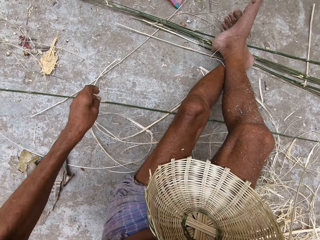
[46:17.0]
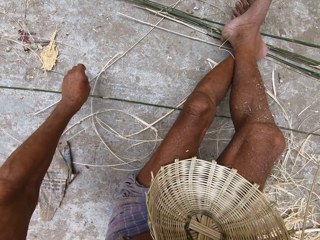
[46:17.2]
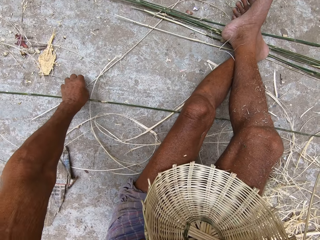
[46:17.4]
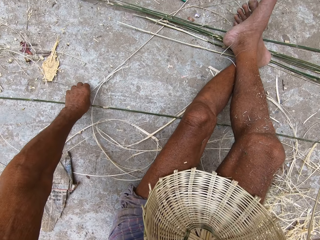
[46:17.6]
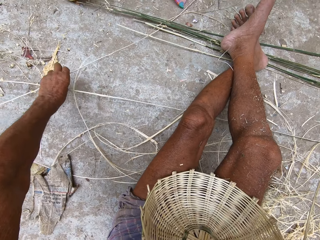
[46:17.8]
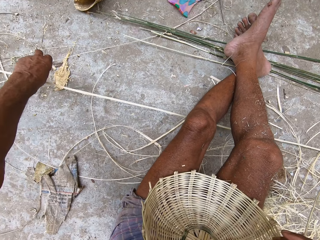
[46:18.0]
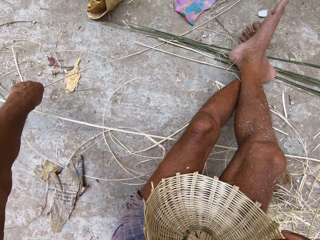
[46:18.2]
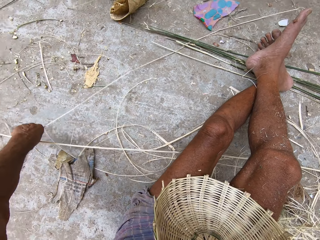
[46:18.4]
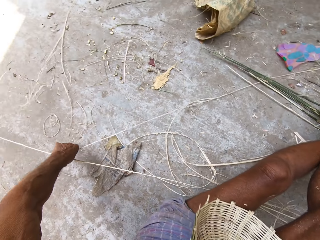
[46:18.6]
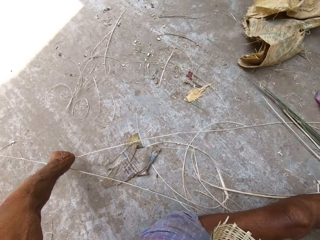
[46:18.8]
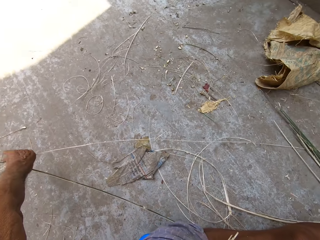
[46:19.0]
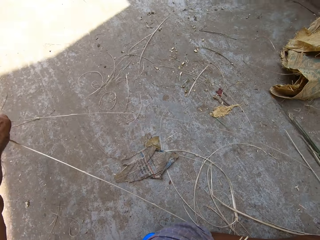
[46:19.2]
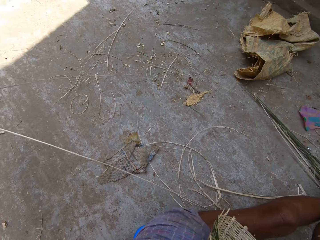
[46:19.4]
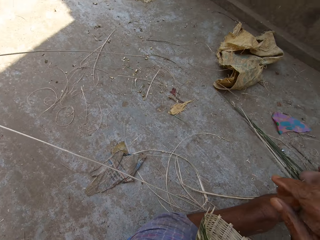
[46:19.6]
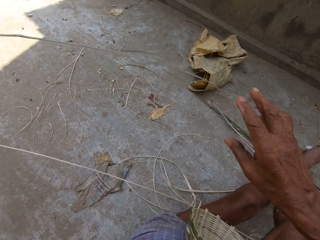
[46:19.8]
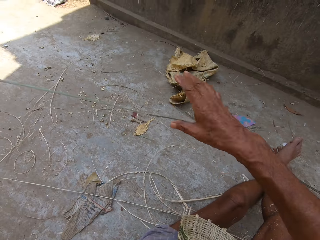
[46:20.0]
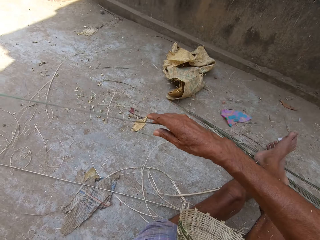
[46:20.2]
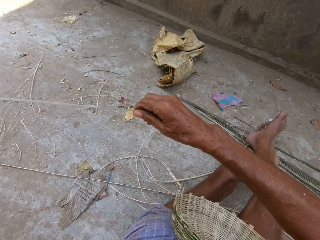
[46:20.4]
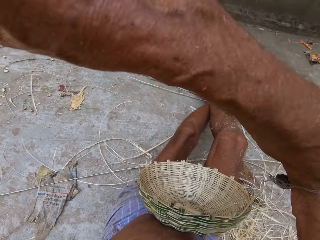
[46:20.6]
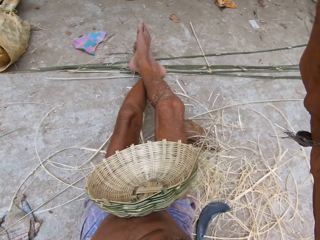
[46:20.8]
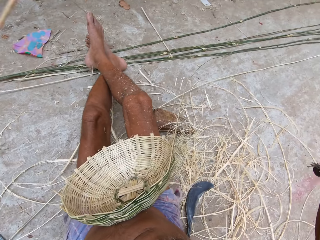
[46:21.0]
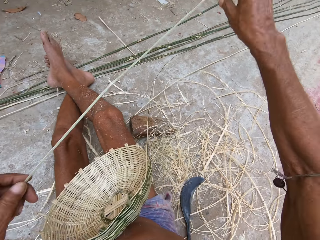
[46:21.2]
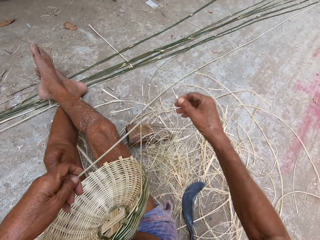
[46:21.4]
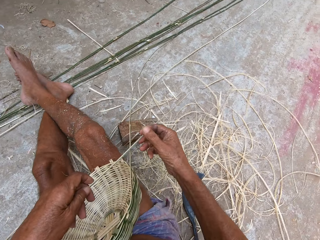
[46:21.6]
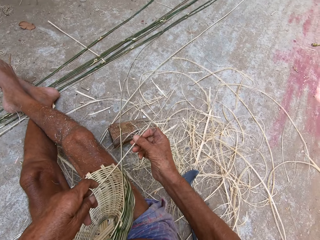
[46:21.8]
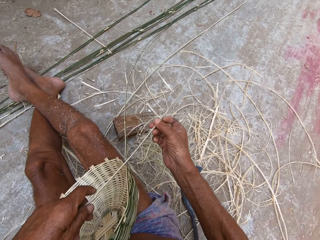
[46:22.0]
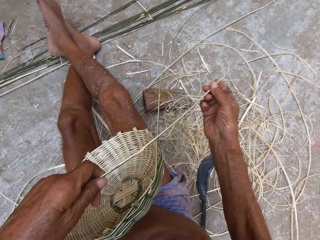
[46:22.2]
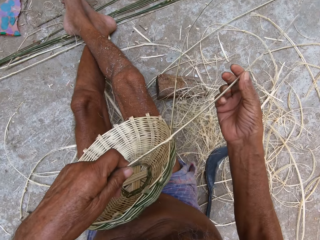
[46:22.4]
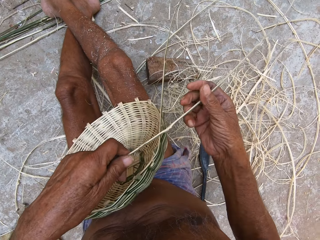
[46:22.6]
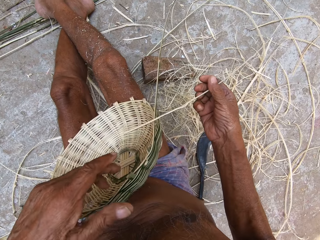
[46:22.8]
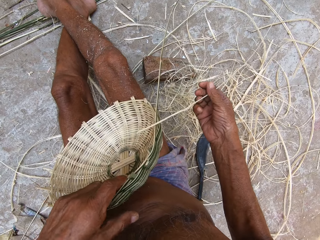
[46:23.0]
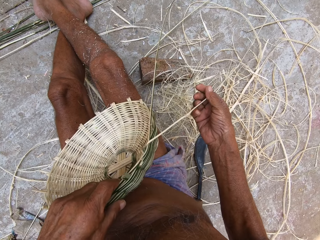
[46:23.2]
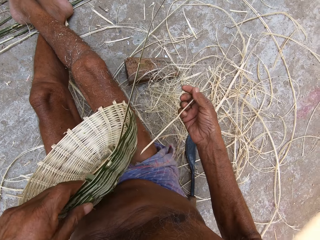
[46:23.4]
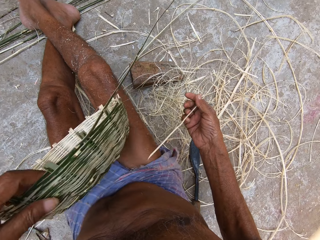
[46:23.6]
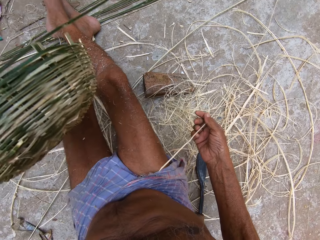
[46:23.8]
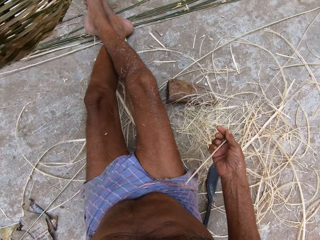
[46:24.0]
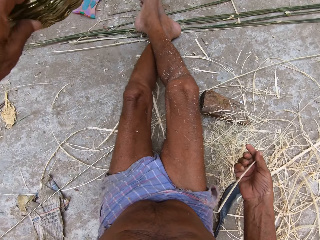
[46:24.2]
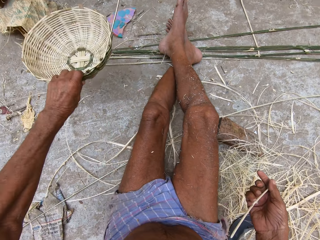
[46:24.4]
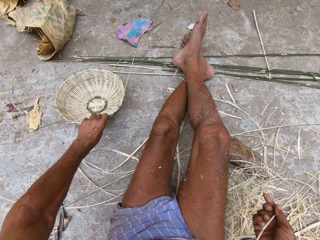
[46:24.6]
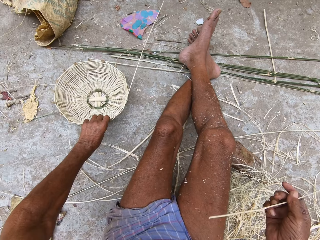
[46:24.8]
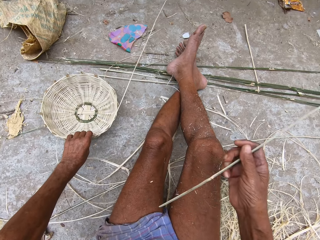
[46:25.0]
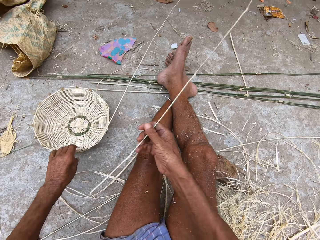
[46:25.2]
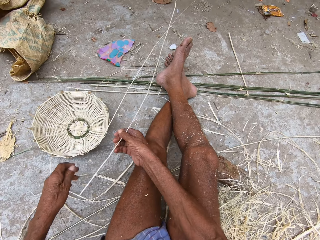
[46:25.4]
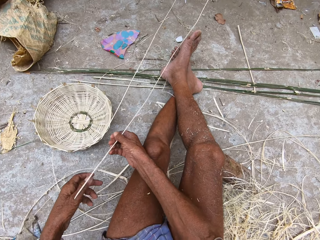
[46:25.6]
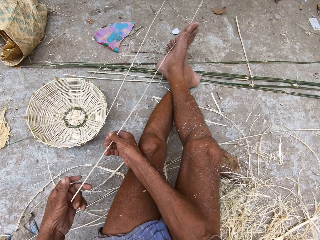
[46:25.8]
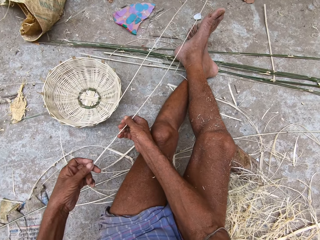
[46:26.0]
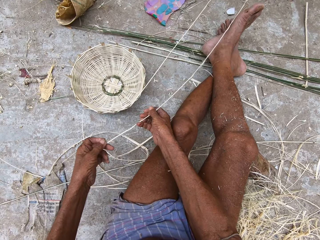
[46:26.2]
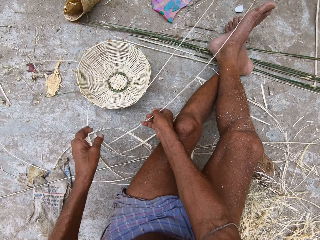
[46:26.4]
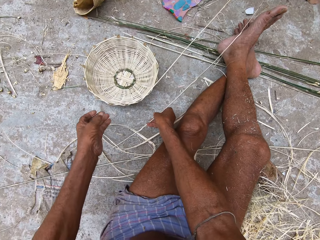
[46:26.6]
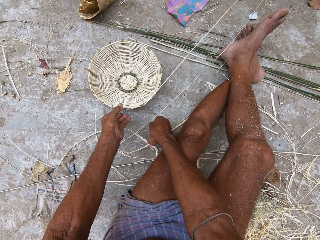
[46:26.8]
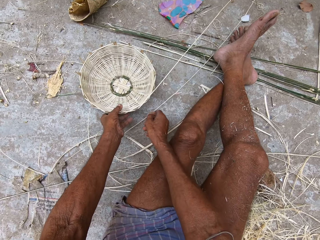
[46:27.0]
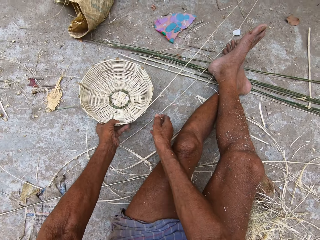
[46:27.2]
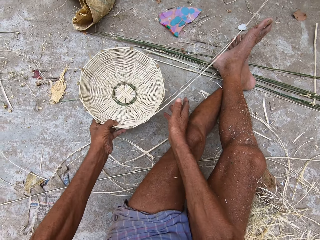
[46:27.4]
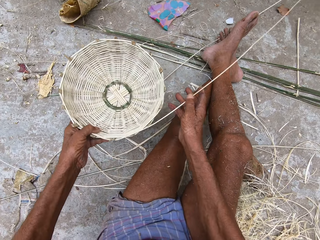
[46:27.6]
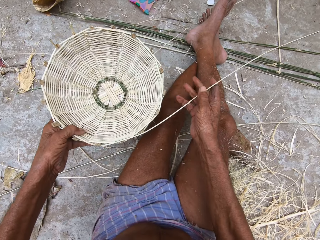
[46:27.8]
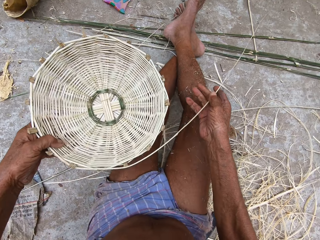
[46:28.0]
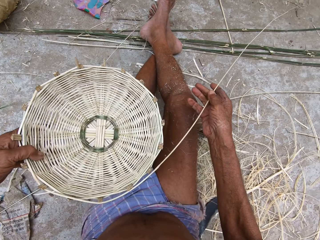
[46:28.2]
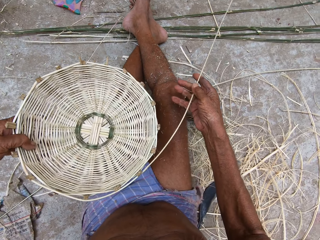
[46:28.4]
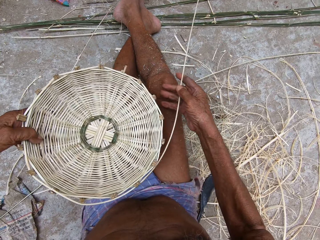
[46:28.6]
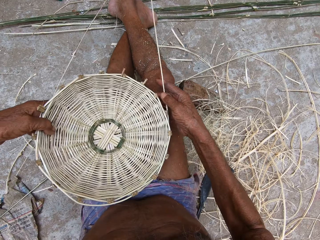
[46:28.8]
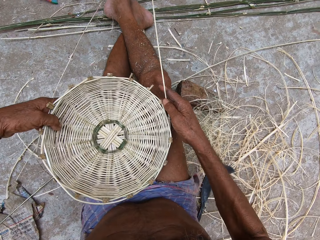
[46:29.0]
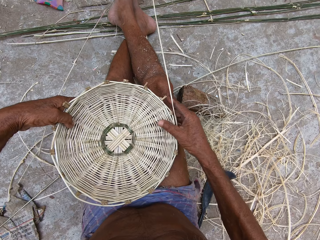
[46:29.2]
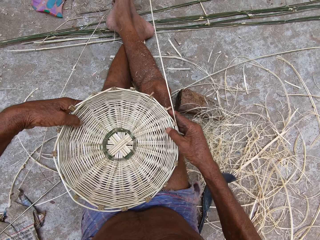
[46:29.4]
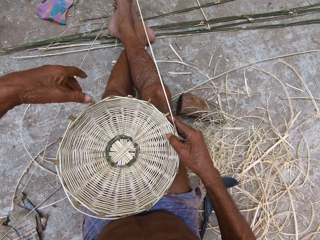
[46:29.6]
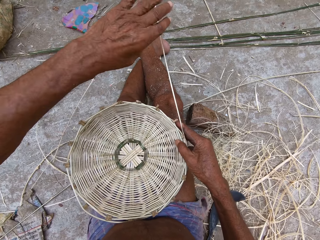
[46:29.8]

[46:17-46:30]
The camera wearer picks up a bamboo strip or basket fiber from the ground with his left hand. He passes the bamboo strip in his left hand to his right hand. He picks the basket from his lap with his left hand. He drops the basket on the ground with his left hand. He touches the bamboo strip in his right hand. He holds the basket fiber with both hands. He drops the bamboo strip in his right hand on the ground. He picks the basket from the ground with his left hand. He rolls the bamboo strip round the basket with both hands.

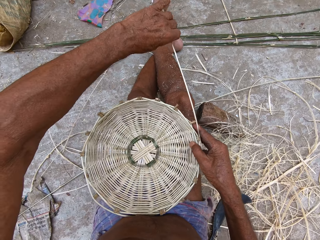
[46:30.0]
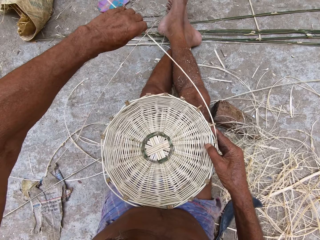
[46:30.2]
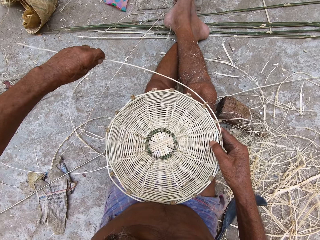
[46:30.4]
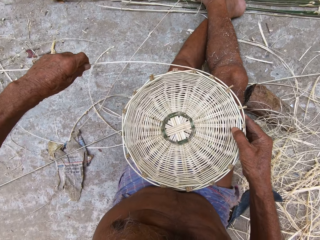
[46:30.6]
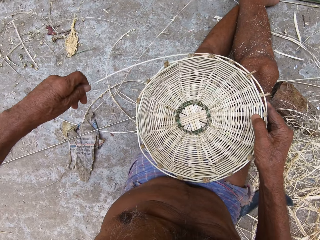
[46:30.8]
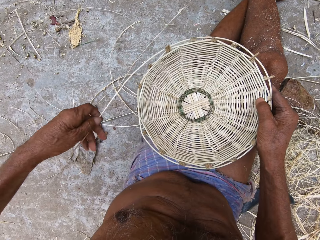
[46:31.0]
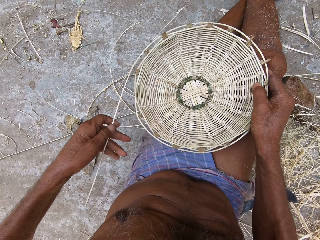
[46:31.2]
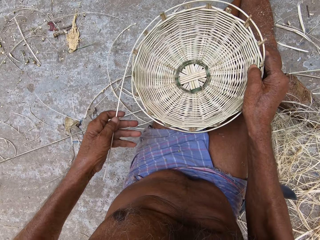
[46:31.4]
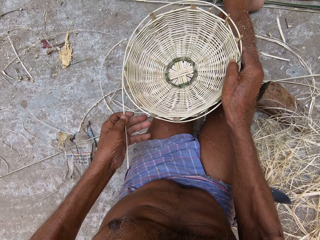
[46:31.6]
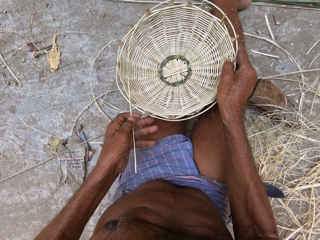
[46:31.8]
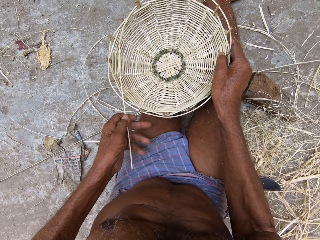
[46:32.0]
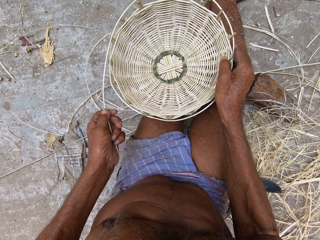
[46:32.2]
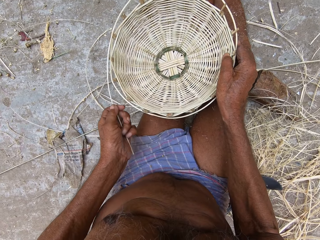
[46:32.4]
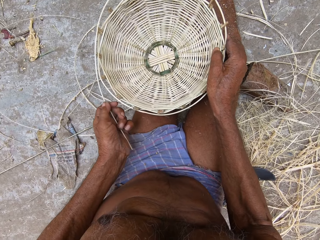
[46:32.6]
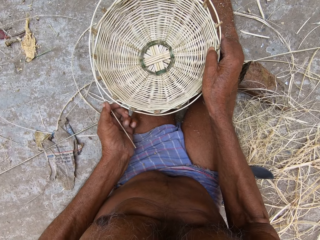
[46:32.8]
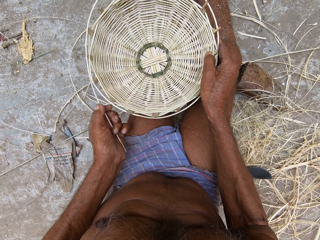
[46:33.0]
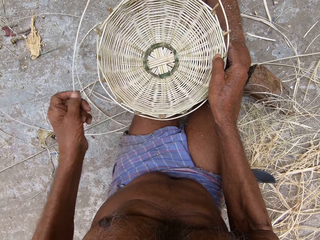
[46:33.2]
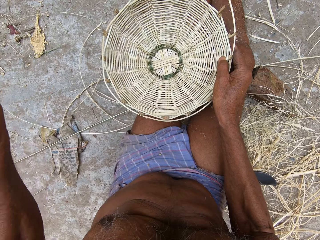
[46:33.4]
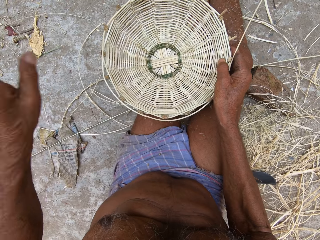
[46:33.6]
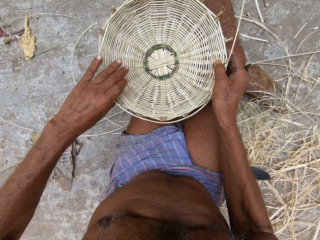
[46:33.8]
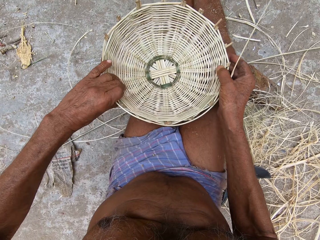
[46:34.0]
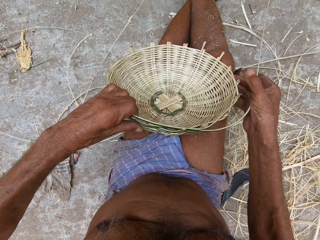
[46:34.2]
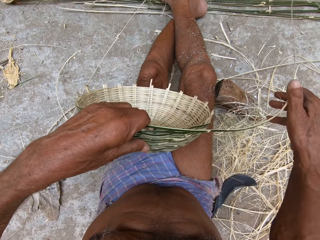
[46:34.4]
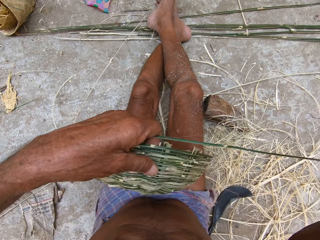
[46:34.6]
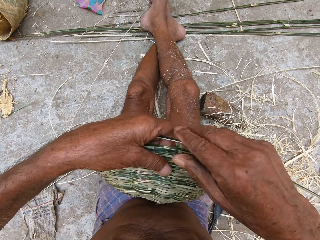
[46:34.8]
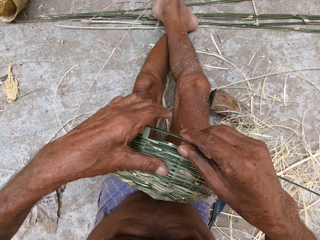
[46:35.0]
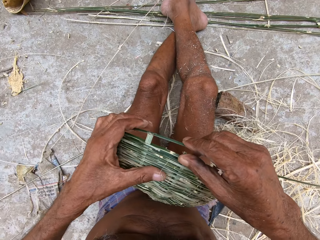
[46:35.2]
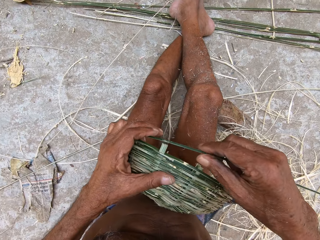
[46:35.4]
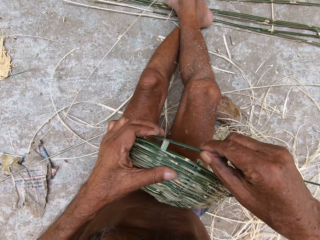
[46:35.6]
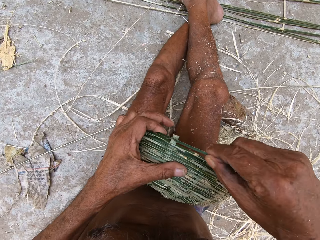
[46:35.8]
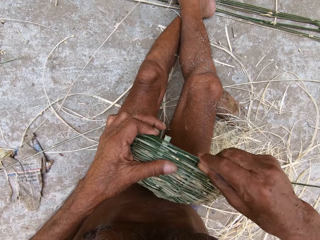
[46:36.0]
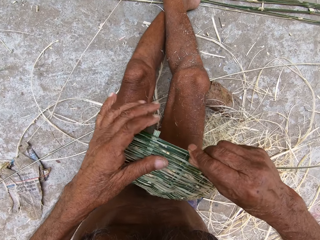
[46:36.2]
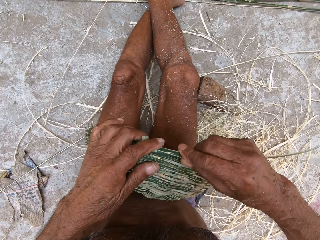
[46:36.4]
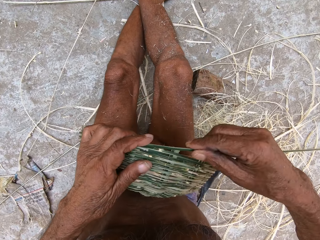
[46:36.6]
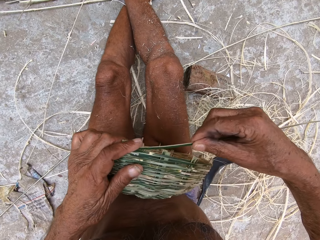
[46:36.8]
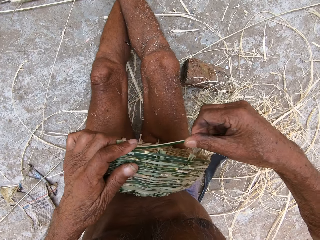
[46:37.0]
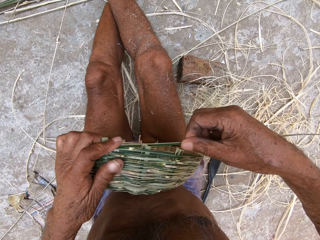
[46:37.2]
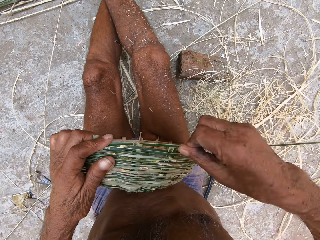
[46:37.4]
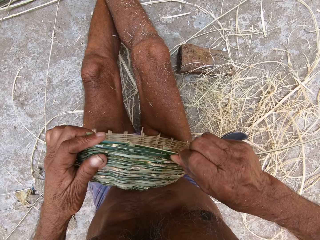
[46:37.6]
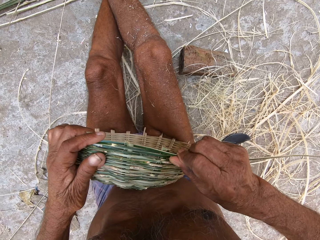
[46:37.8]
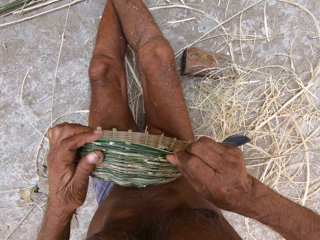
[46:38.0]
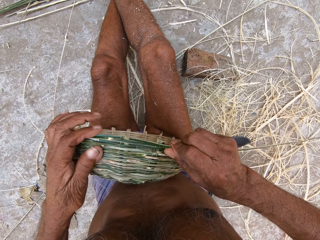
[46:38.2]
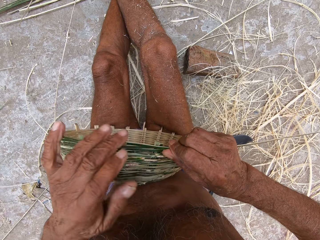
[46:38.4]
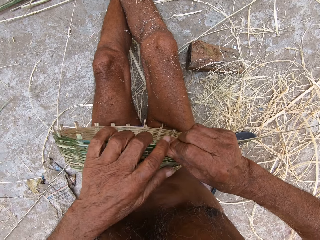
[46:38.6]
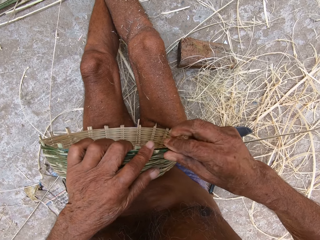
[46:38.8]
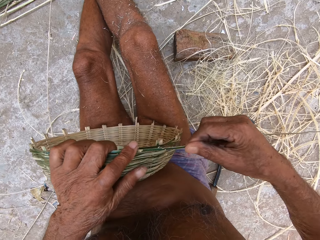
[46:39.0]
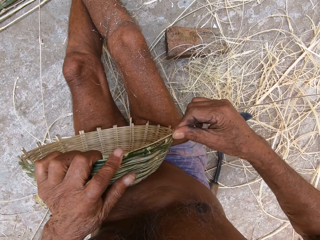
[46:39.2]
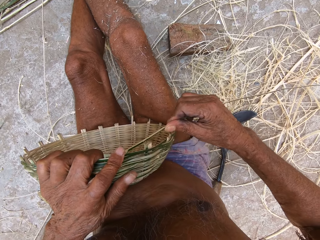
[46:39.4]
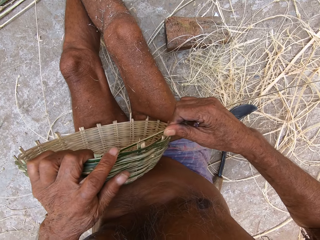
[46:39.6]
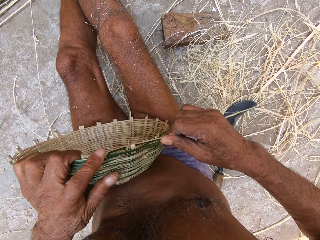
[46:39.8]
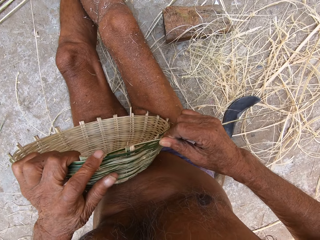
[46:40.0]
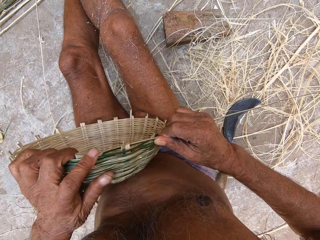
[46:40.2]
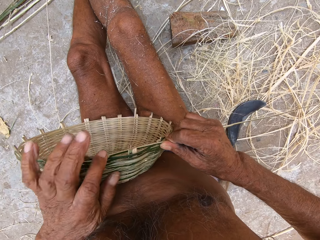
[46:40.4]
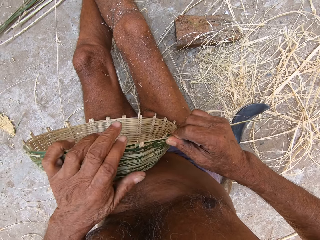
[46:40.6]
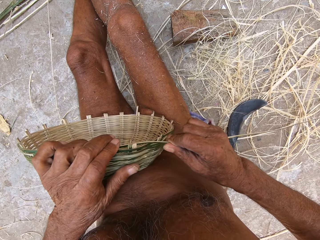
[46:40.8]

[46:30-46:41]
The camera wearer weaves the basket with both hands. He unrolls the bamboo strip on the basket with both hands. He weaves the bamboo strip in his right hand into the basket in his left hand.
